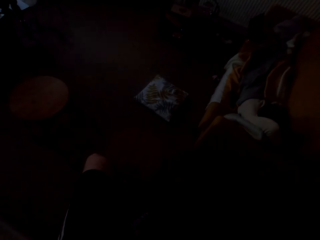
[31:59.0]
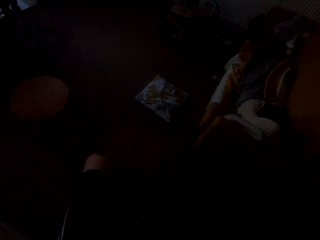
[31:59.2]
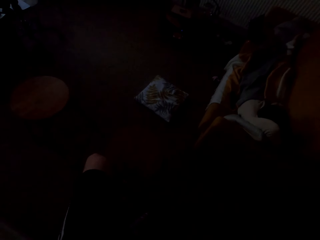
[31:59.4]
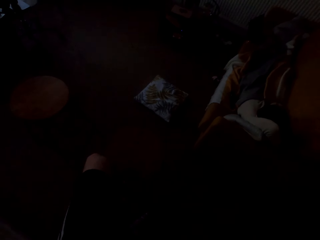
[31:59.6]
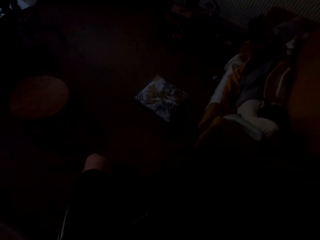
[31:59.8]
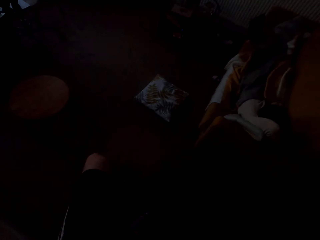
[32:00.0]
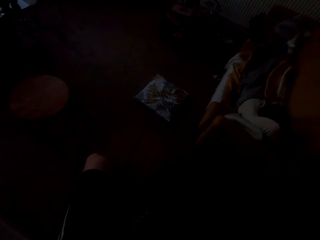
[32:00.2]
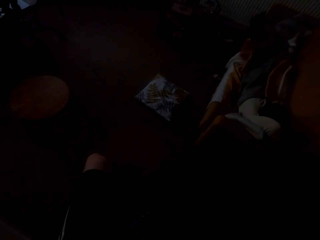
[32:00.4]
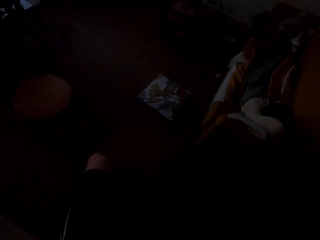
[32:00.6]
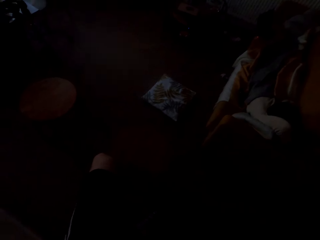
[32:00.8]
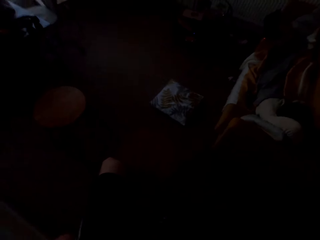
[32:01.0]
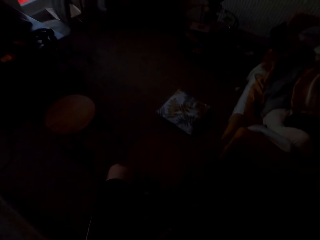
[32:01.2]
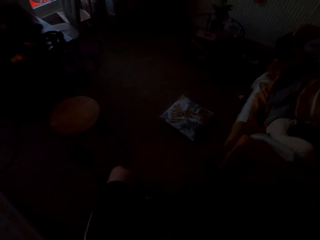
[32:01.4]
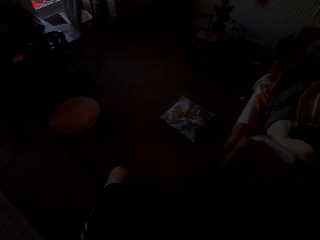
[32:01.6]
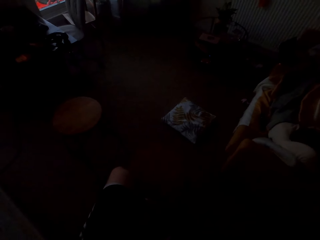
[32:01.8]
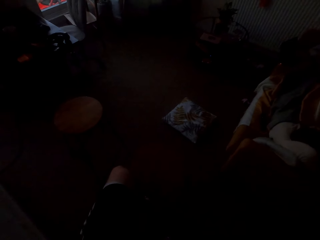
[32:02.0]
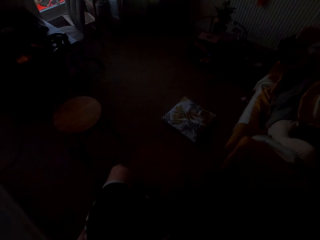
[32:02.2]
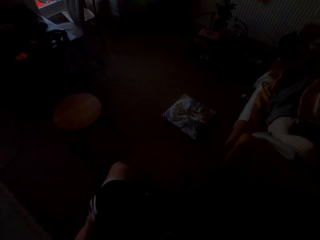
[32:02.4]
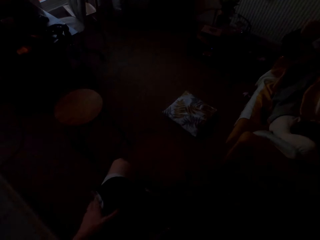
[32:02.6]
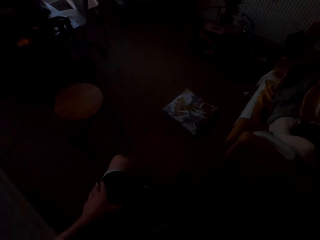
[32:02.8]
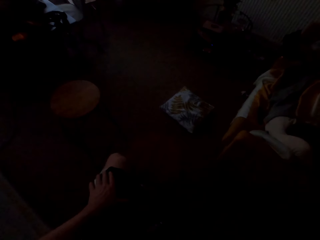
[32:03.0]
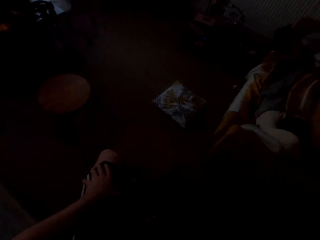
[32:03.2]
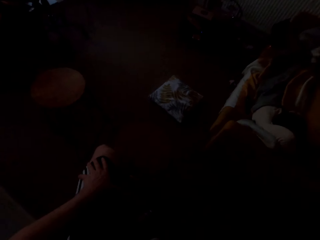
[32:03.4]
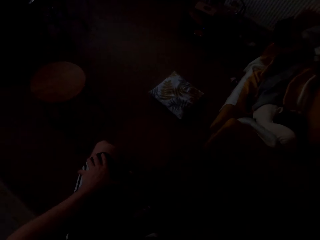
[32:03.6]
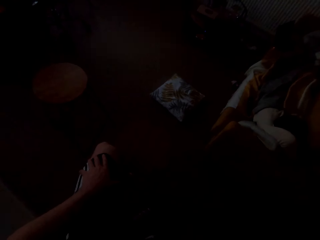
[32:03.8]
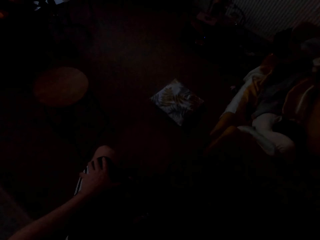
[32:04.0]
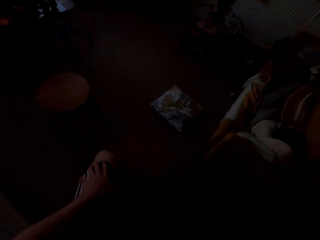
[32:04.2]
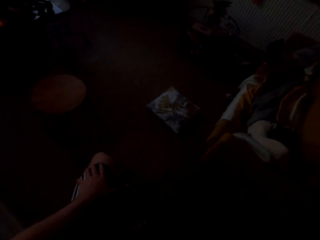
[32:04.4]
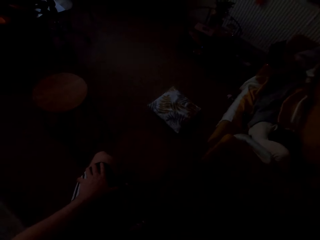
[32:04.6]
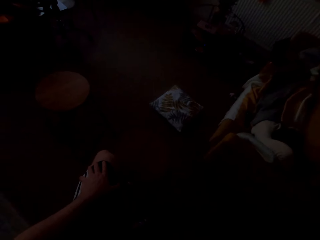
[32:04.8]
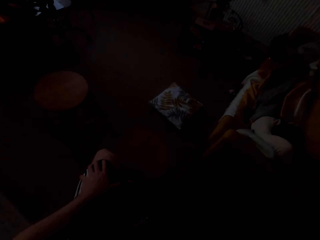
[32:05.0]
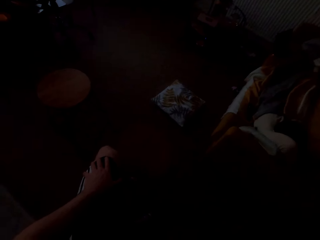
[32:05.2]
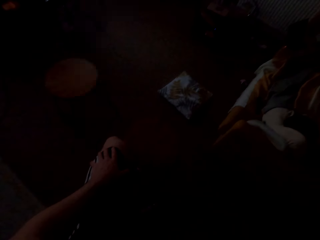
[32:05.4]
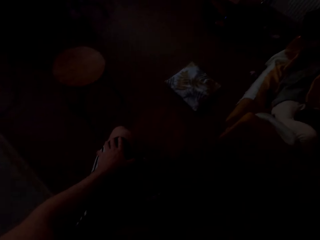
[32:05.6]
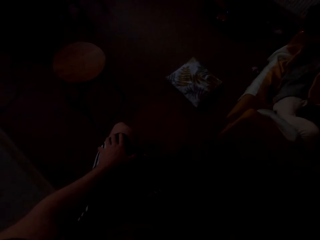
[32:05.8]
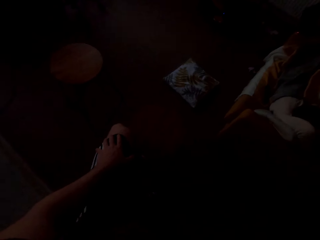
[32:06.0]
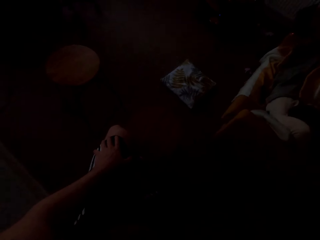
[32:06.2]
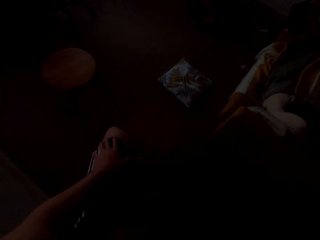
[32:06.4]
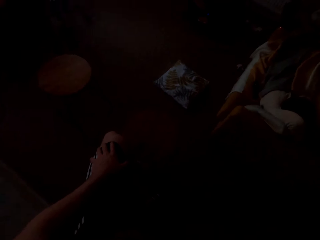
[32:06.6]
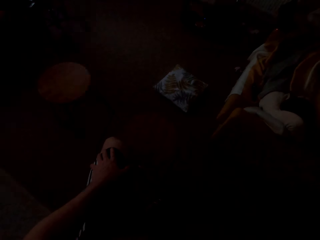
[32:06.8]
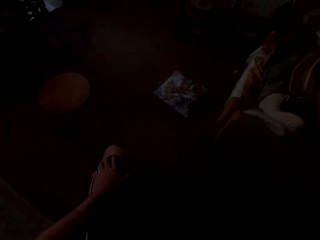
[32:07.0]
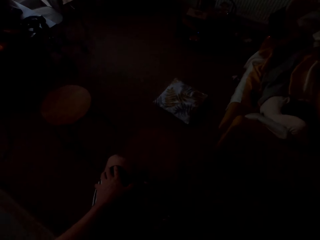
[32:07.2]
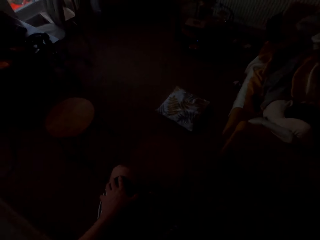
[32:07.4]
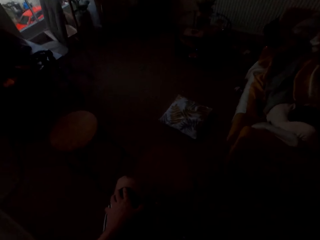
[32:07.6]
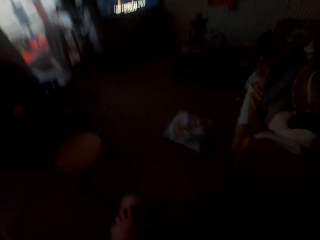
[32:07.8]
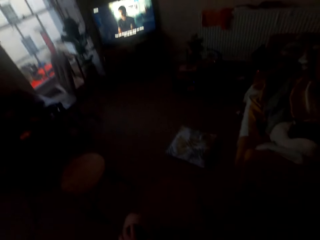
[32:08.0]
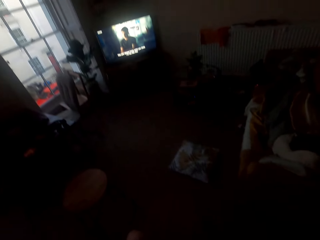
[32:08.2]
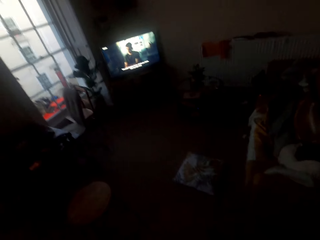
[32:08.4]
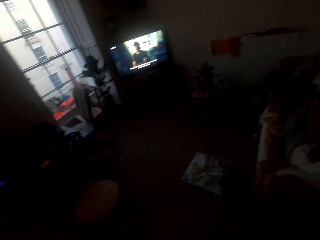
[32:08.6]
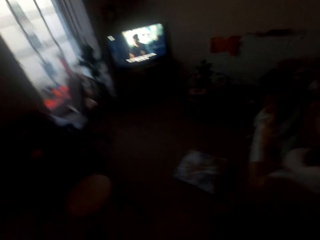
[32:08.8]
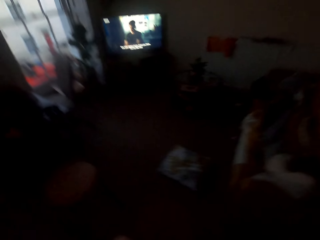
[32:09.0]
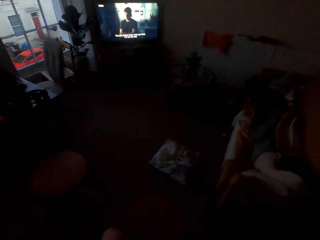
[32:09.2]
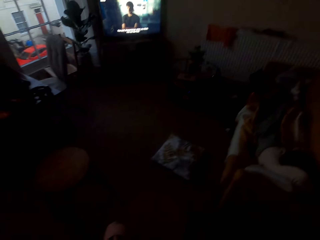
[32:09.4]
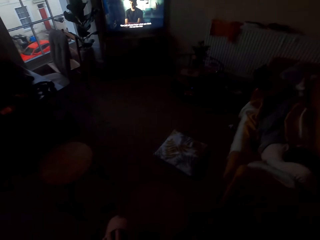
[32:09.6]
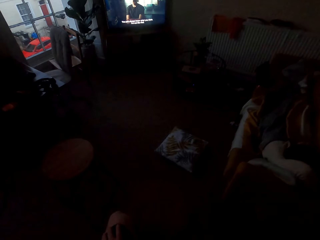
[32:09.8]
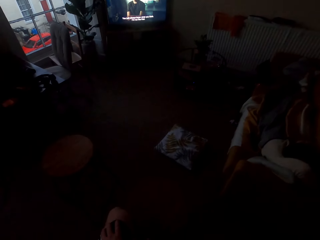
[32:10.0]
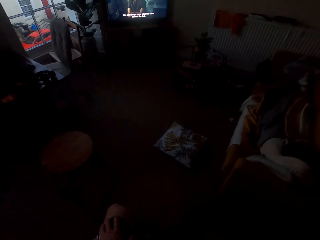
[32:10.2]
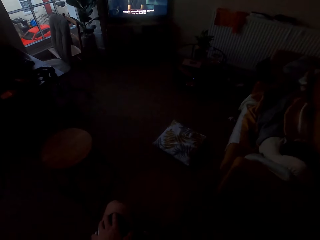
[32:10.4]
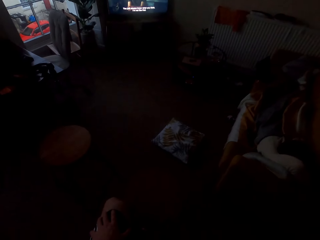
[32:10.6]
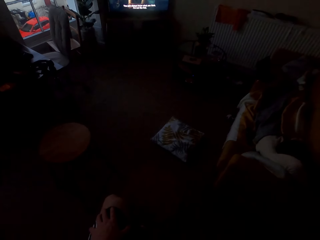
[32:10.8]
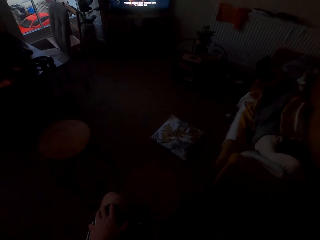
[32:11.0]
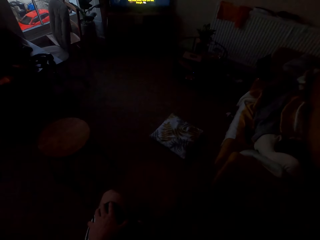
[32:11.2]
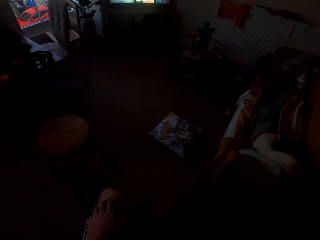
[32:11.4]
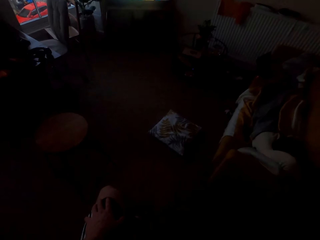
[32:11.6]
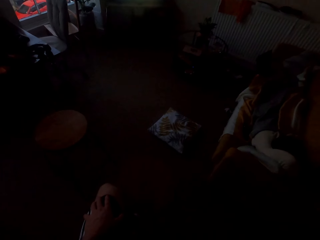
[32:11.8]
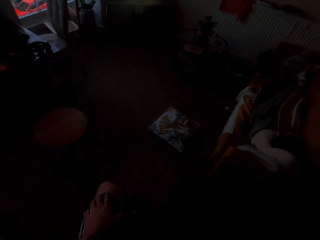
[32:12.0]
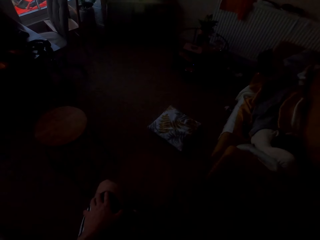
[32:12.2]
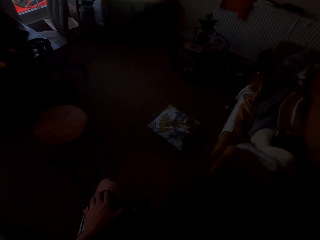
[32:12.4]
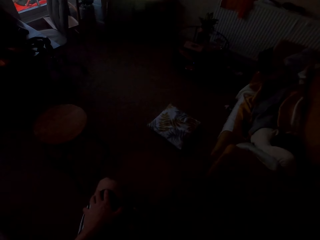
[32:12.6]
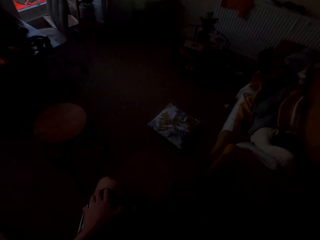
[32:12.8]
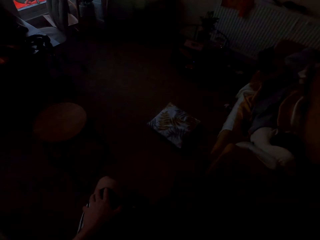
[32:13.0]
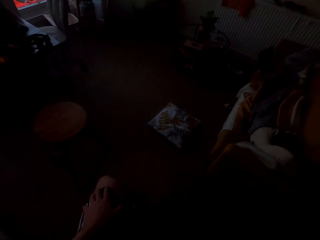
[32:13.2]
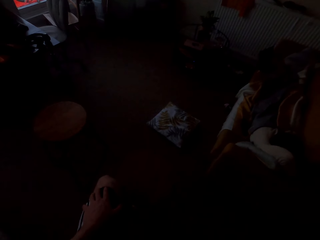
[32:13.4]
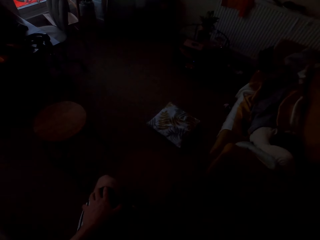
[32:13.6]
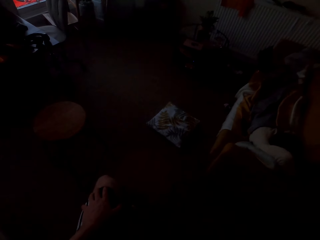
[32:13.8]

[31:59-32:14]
The camera wearer turns the camera. They look around the house.

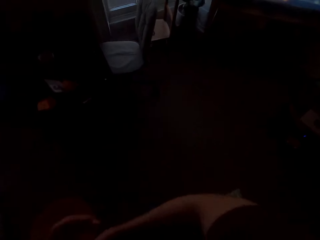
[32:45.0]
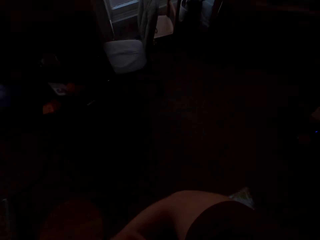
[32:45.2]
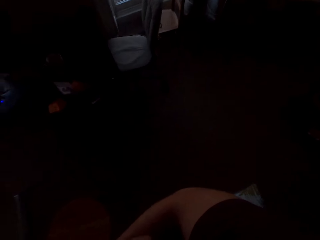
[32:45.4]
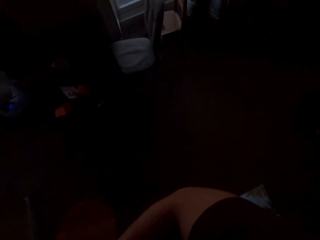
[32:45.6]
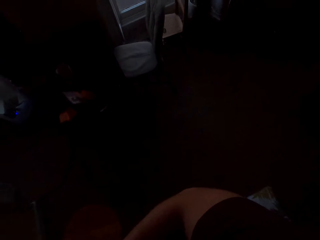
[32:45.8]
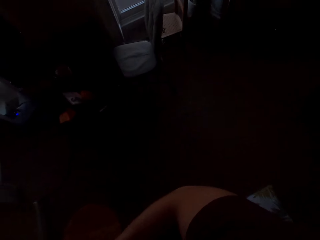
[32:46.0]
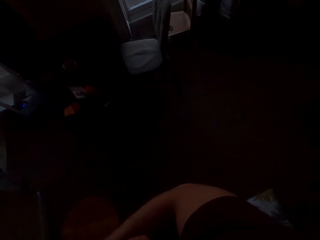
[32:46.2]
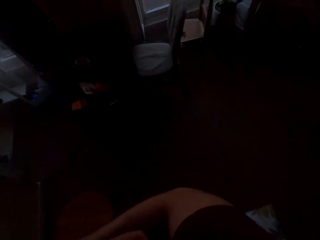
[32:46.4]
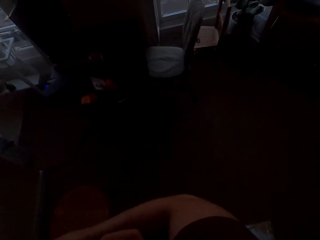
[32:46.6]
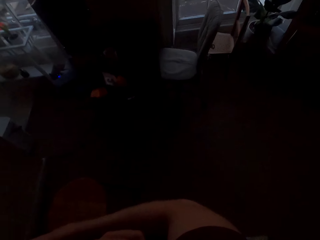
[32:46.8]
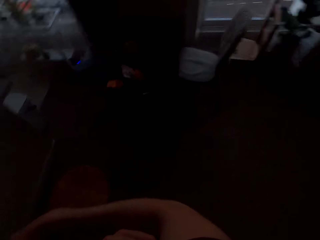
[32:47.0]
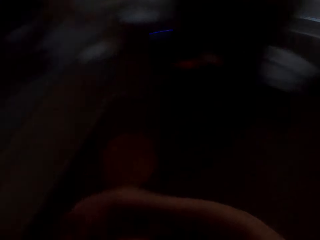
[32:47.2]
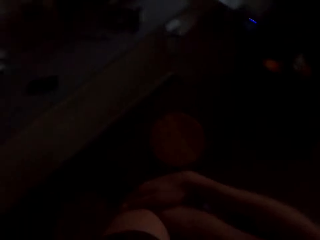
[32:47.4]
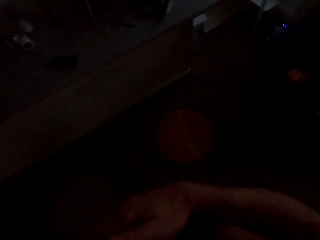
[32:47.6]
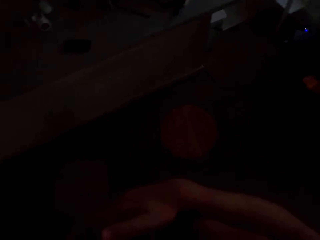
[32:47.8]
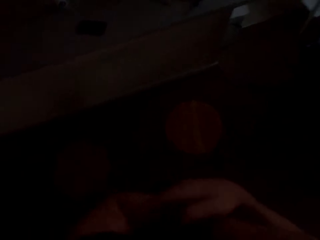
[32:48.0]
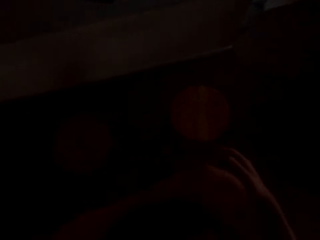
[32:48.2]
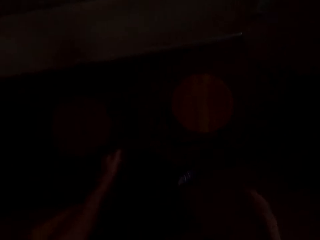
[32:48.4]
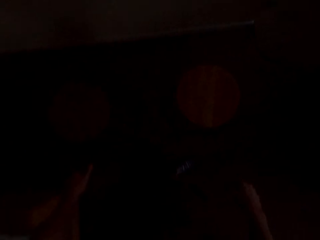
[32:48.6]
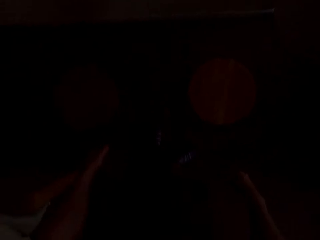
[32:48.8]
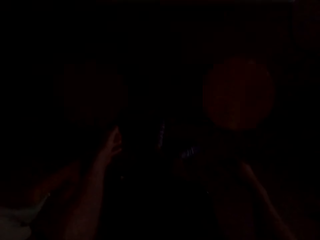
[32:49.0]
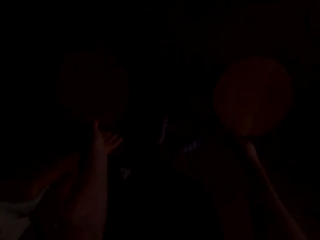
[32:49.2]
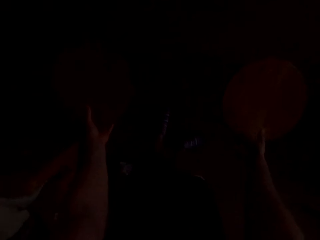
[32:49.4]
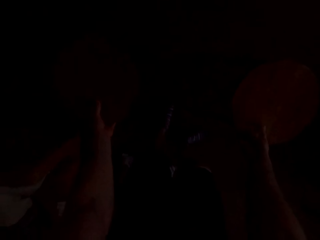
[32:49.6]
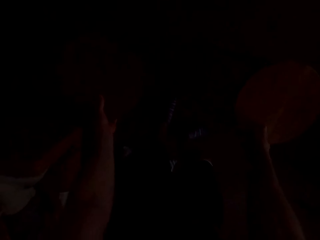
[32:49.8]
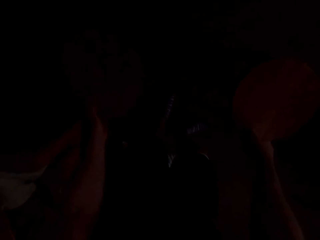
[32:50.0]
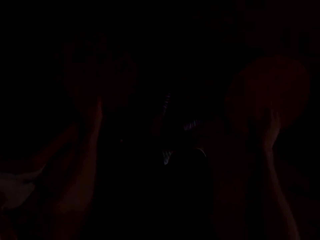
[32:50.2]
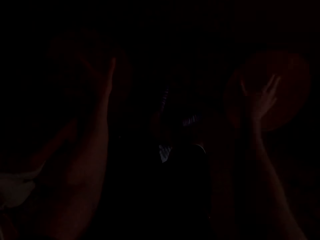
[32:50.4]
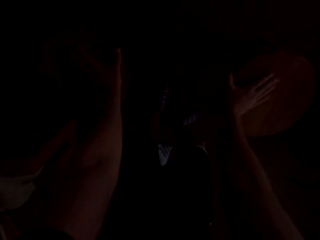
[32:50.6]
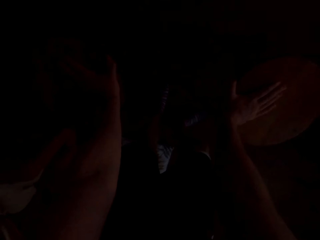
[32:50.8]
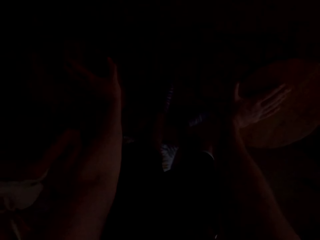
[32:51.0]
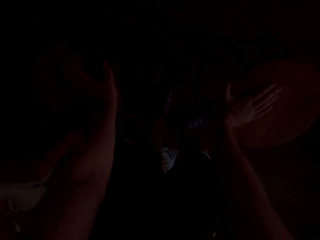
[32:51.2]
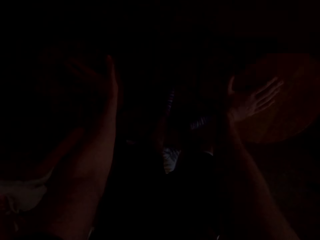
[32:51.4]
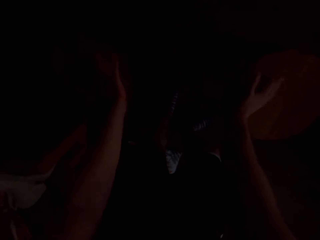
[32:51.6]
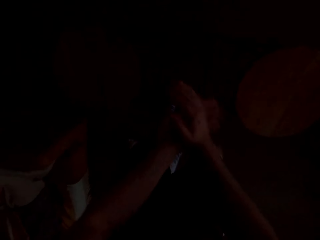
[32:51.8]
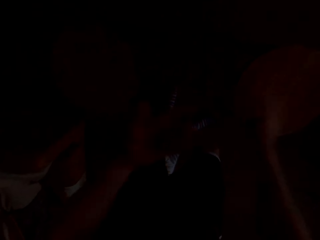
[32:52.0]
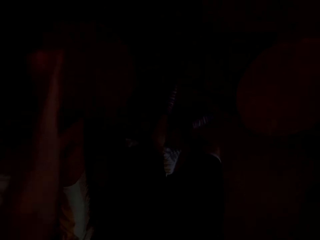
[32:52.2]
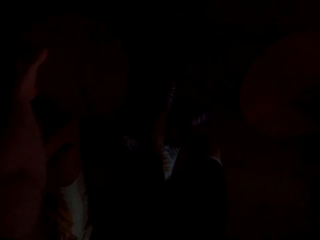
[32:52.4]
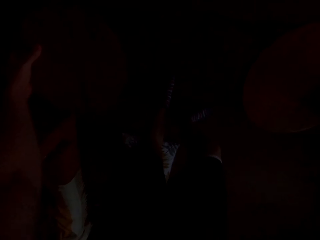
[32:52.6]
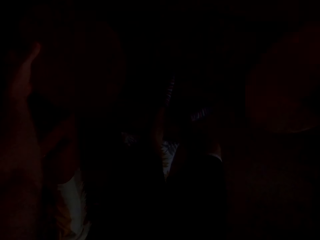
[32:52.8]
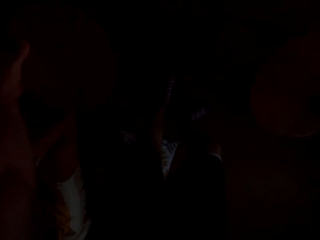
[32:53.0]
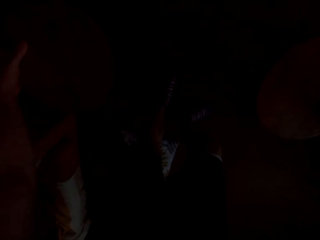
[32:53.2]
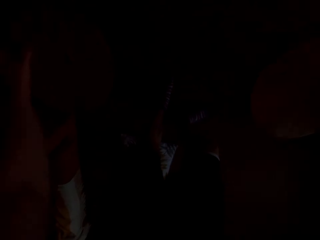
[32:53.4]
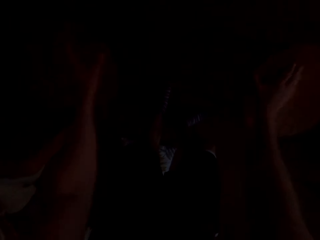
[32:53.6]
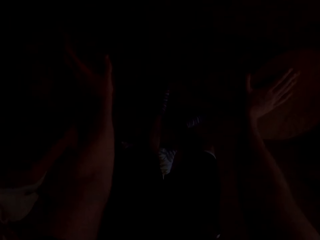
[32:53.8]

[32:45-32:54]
The camera wearer walks around.
